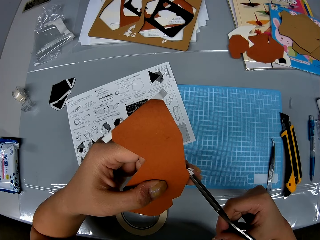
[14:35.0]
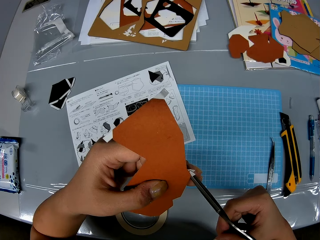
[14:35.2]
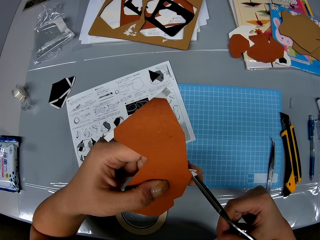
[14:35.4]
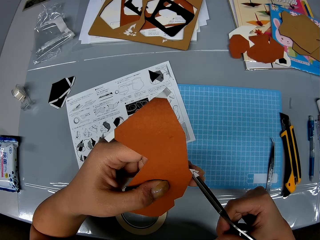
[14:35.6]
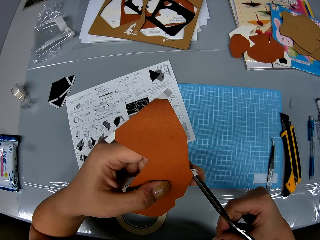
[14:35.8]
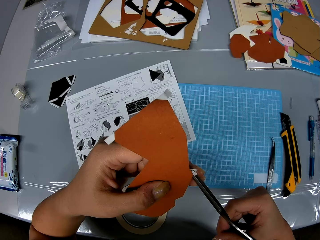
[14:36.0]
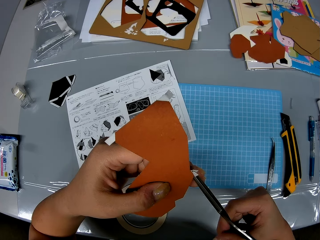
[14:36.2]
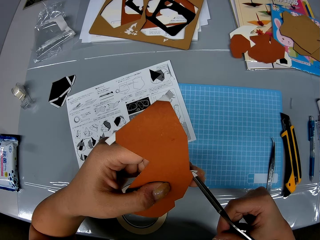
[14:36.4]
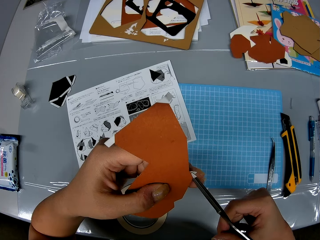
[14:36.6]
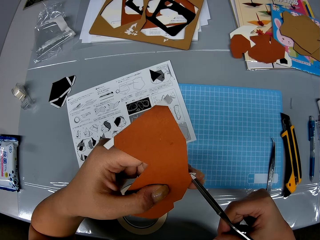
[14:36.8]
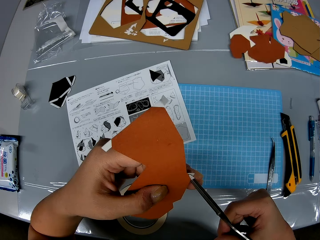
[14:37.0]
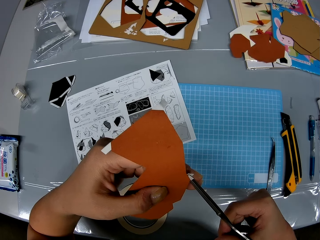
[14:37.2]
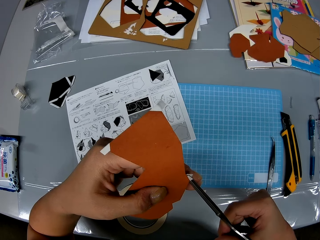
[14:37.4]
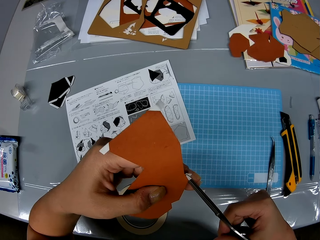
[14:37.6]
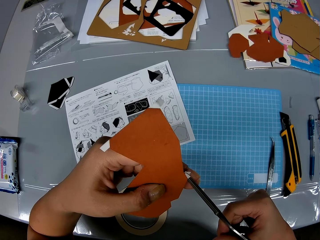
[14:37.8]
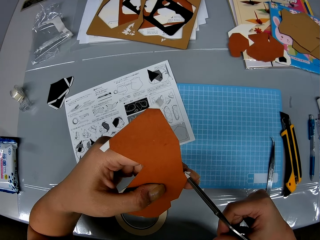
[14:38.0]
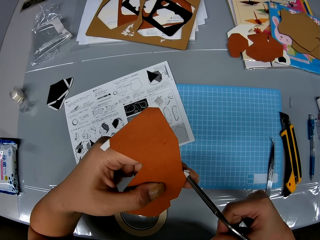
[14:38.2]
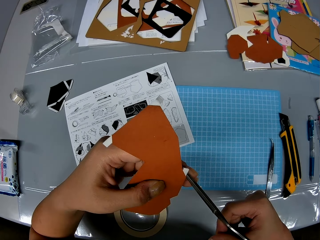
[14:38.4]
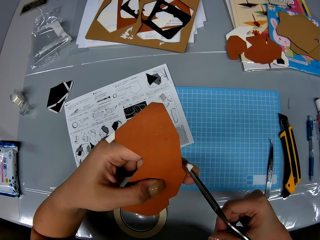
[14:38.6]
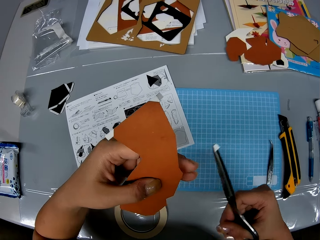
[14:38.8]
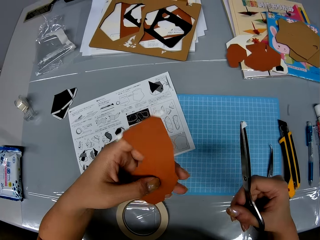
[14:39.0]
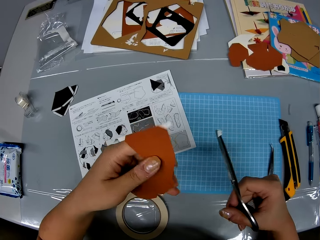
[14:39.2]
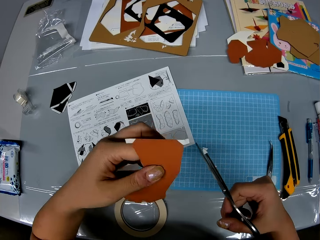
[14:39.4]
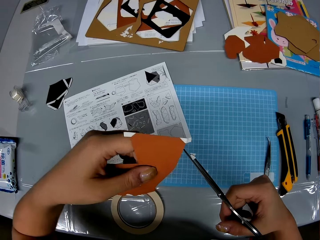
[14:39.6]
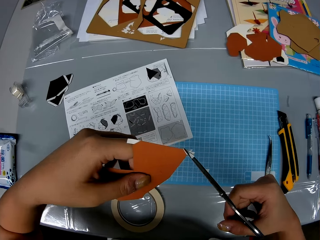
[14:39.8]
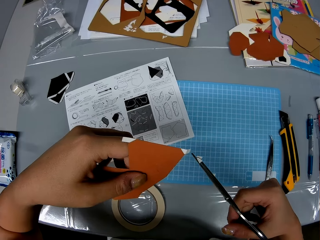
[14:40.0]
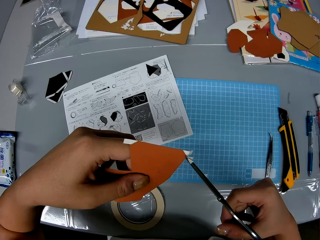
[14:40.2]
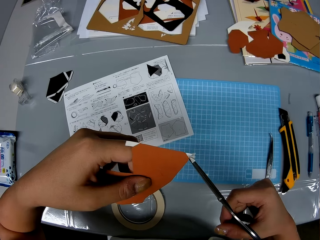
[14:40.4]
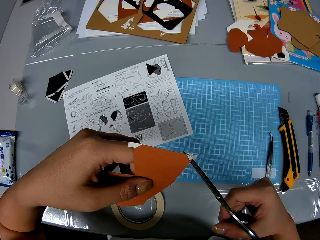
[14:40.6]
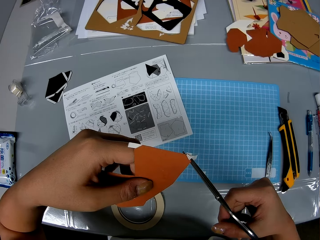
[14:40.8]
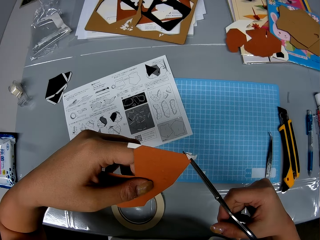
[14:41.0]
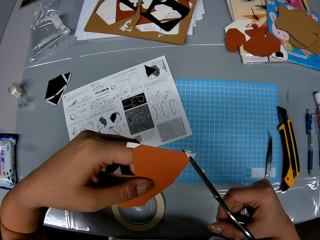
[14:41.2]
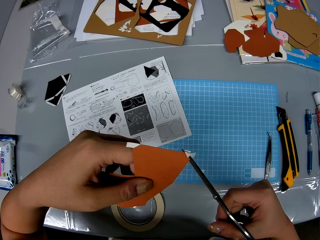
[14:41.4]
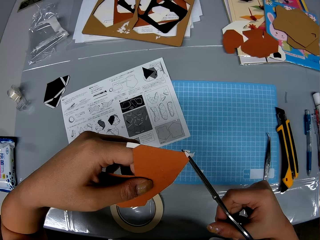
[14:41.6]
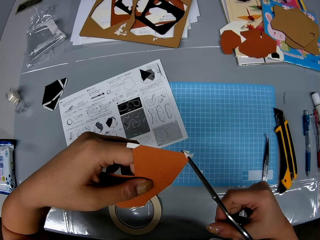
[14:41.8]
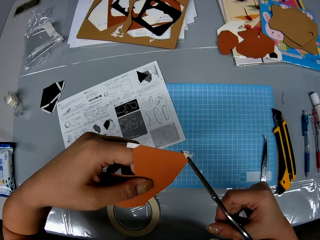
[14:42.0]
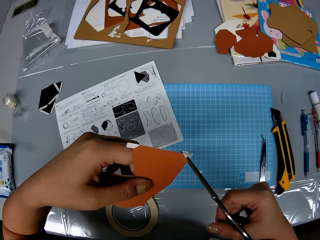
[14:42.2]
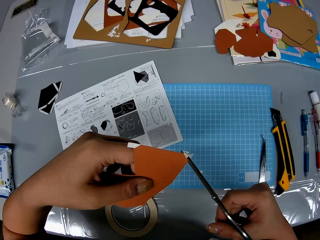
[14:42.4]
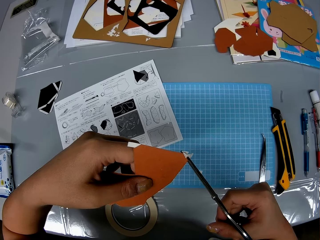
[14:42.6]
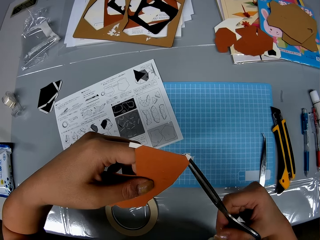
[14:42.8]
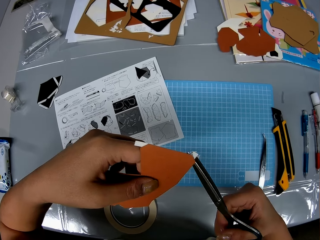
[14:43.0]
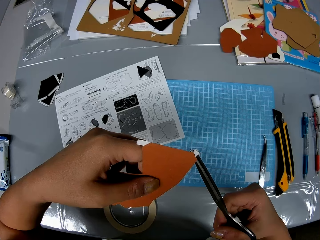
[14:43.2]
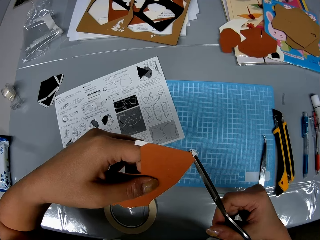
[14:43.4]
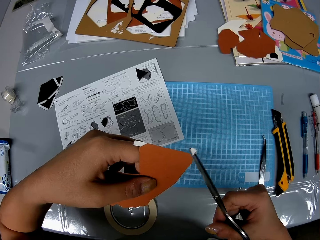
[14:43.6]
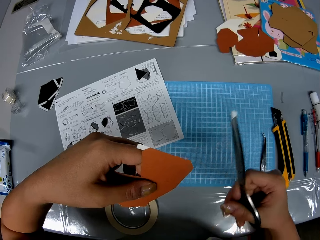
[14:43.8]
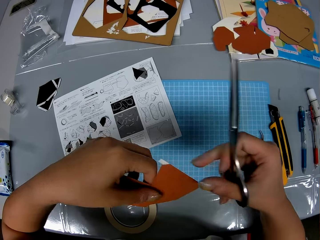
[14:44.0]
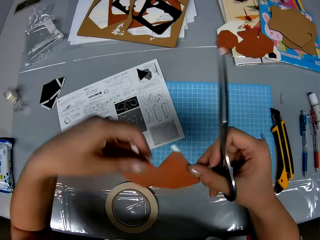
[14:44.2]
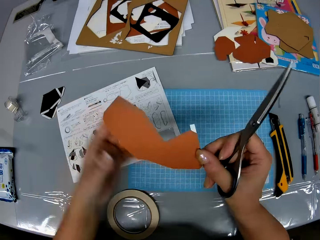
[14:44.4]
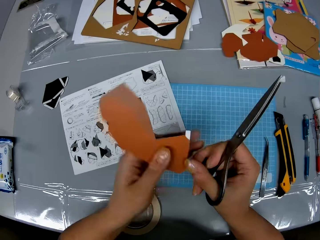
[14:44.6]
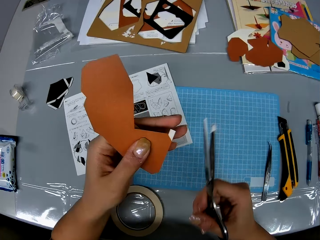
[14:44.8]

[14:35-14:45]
The camera wearer cuts the edge of the model paper. They tilt the model paper. They cut the edge of the model paper.

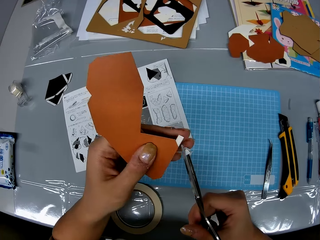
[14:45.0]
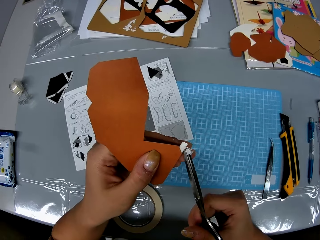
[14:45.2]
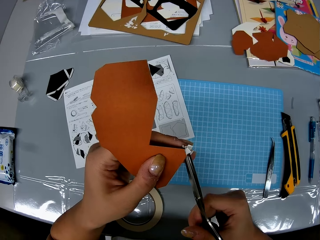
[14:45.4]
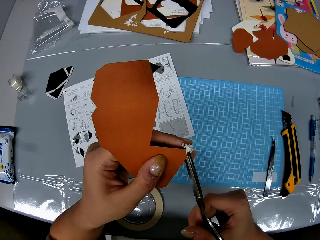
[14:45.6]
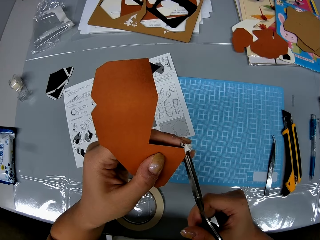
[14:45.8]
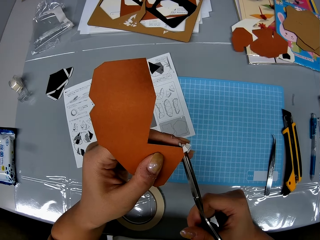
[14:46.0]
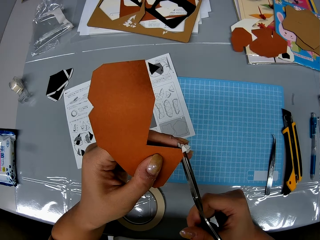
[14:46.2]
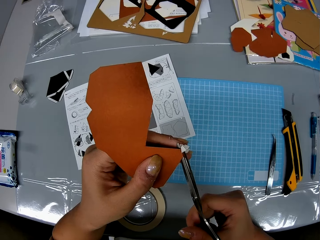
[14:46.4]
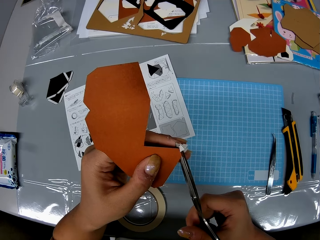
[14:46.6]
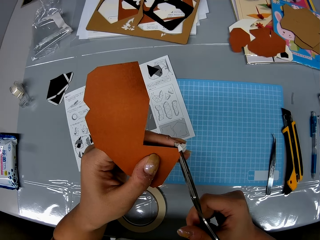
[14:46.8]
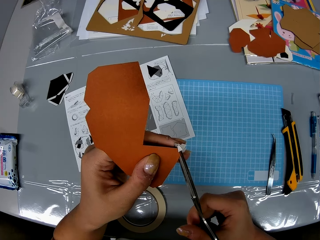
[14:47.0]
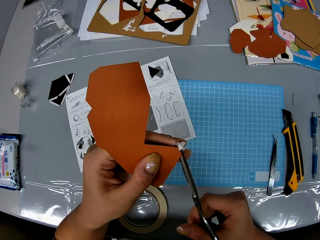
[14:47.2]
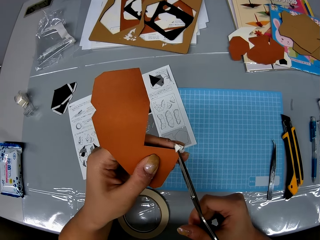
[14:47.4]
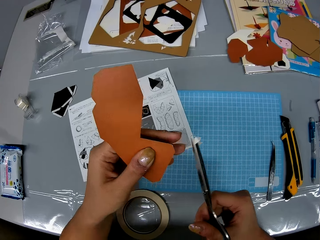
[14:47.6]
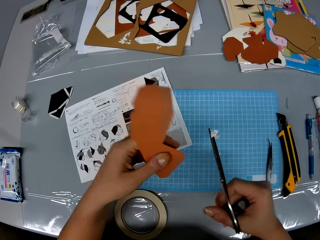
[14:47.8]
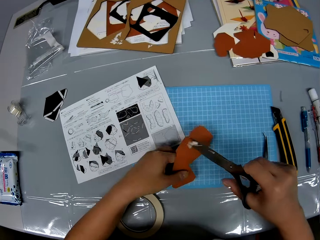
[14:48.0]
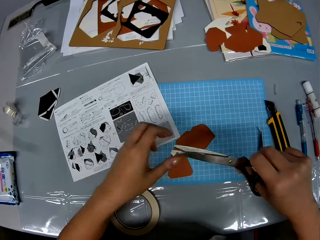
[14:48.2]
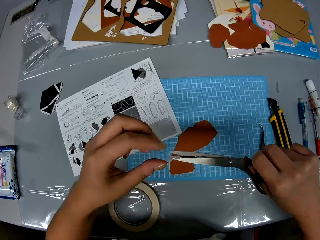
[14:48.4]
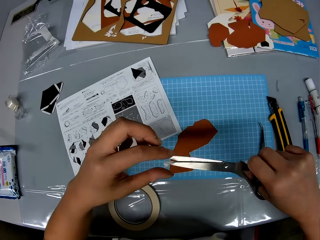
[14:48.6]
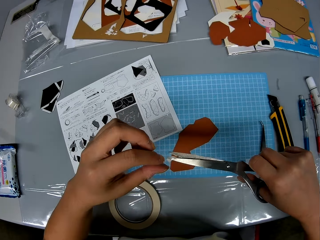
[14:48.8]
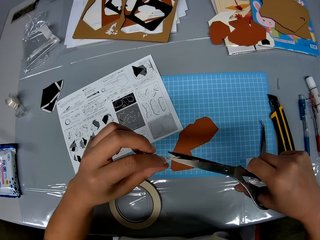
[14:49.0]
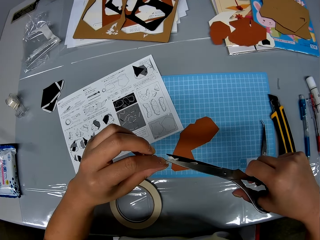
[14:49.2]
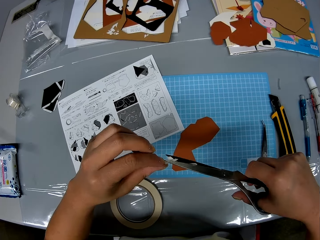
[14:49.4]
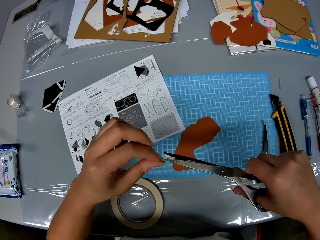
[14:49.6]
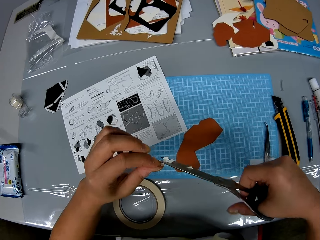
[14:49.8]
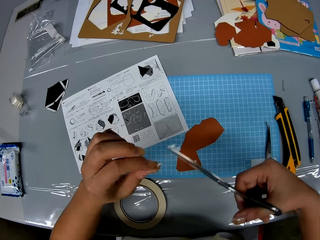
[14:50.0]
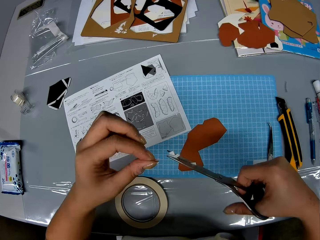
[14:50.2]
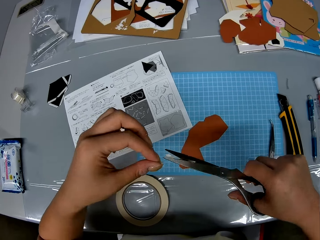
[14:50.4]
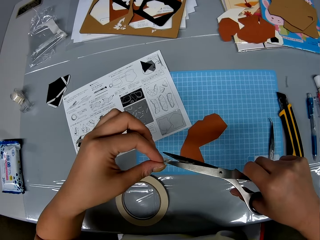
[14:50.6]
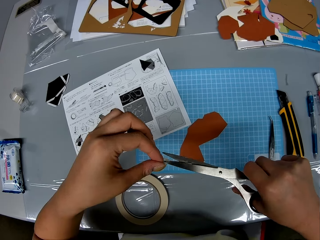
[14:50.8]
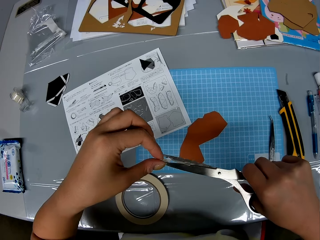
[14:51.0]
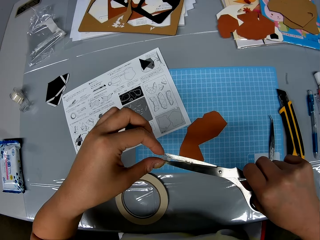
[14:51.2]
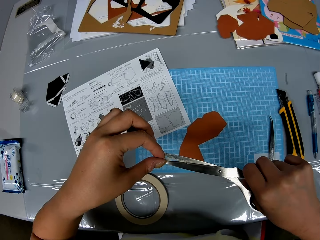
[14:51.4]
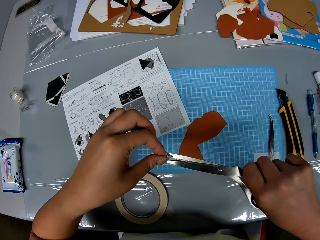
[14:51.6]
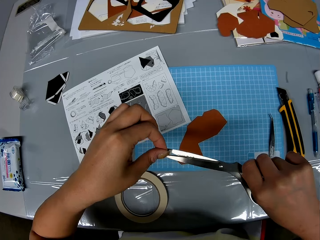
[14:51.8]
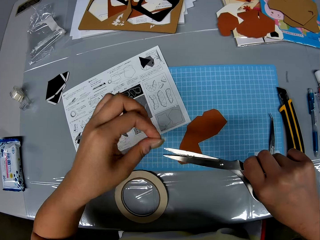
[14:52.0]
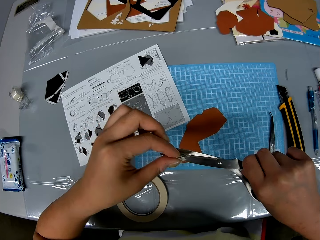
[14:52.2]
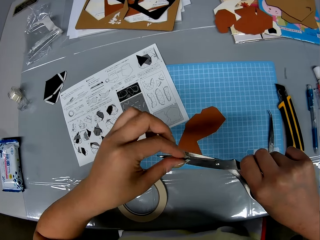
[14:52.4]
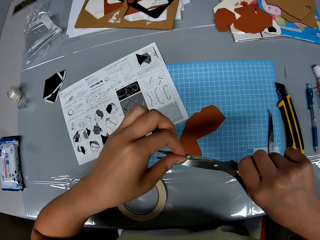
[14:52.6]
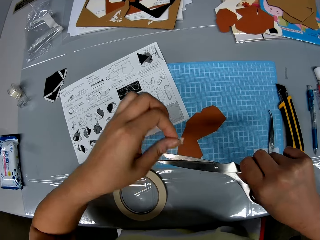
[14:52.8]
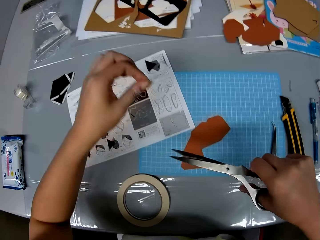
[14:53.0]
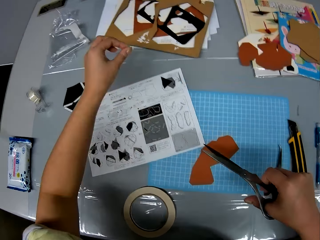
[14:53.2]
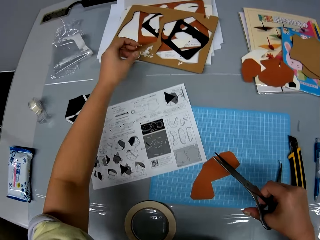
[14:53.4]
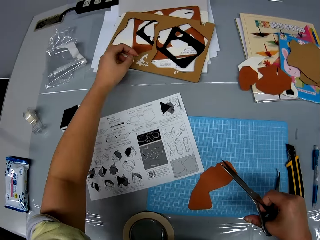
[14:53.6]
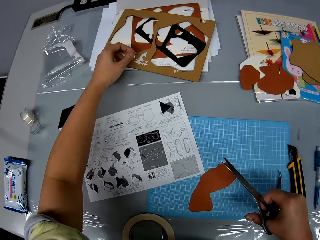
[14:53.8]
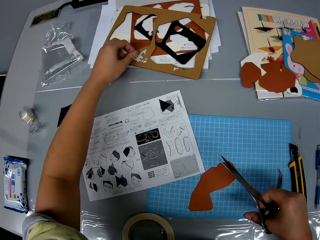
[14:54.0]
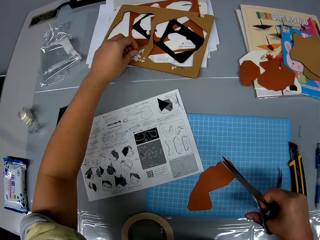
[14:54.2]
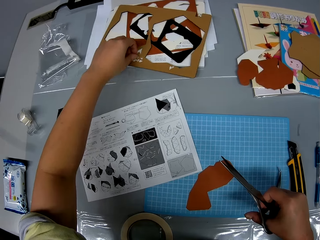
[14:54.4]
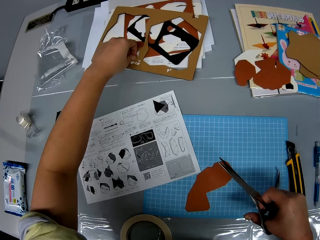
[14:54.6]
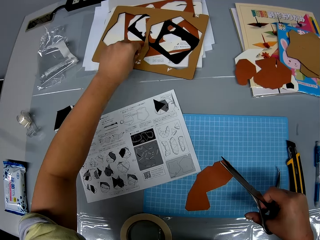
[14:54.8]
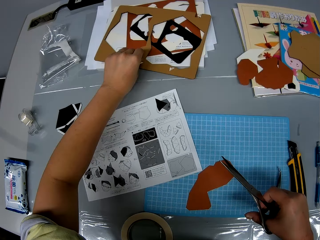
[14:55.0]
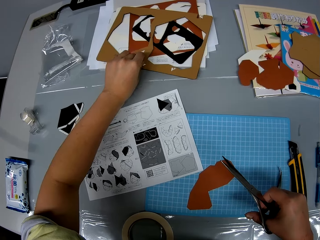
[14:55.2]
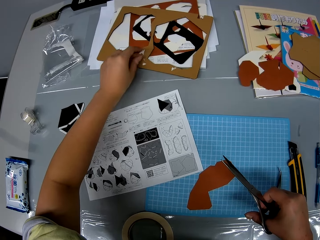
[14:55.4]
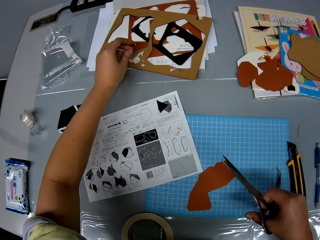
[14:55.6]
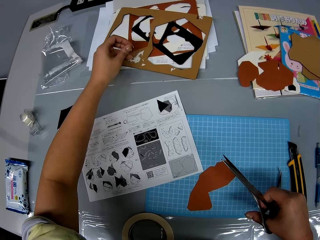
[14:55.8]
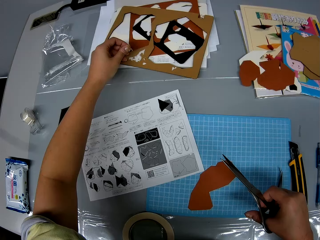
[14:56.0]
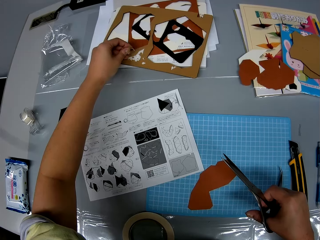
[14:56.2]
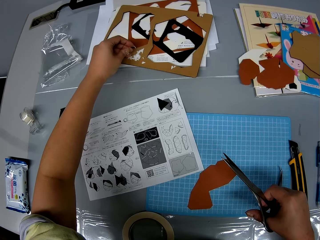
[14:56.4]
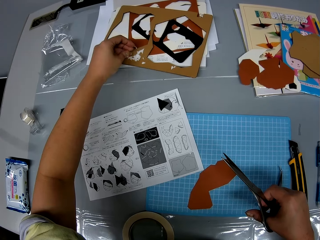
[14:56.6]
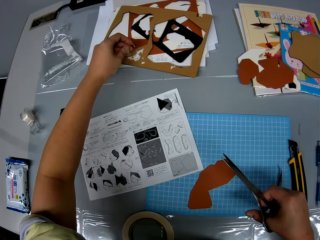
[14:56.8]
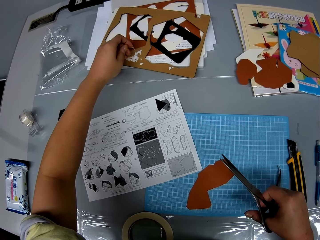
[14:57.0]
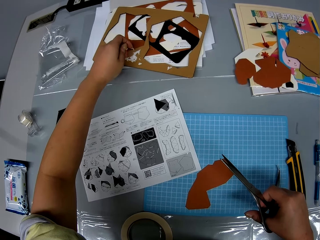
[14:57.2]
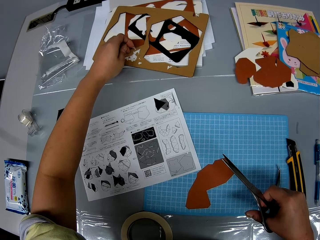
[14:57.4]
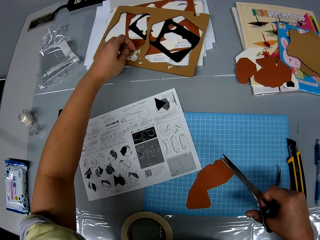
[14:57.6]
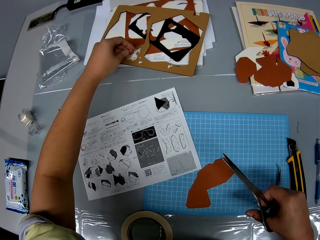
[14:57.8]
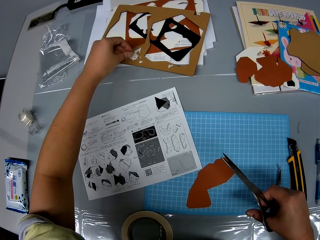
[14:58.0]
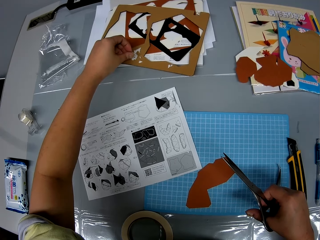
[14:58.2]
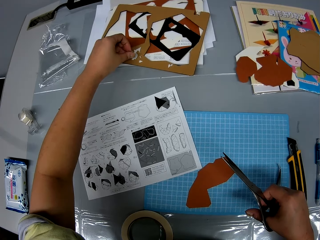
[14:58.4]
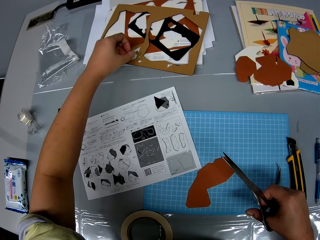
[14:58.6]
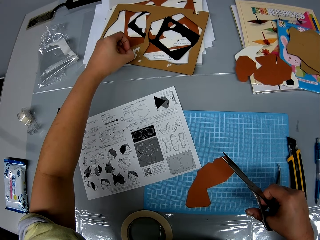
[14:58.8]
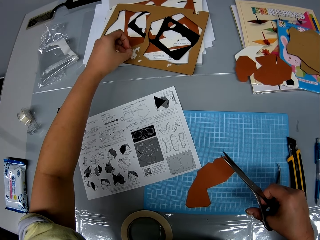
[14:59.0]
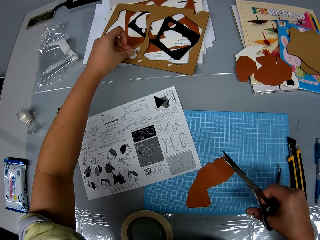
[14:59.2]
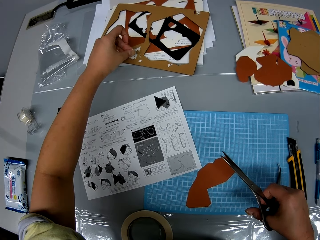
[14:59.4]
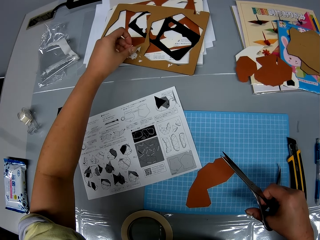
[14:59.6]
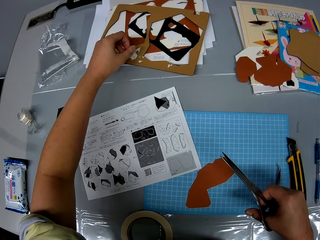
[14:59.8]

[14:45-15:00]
The camera wearer tilts the model paper. She cuts the edge of the model paper. She drops the piece of paper on the cutting sheet with her left hand. She removes cut strips from the tip of the scissors with her left hand. She drops the cut strips on a cardboard on the table.
